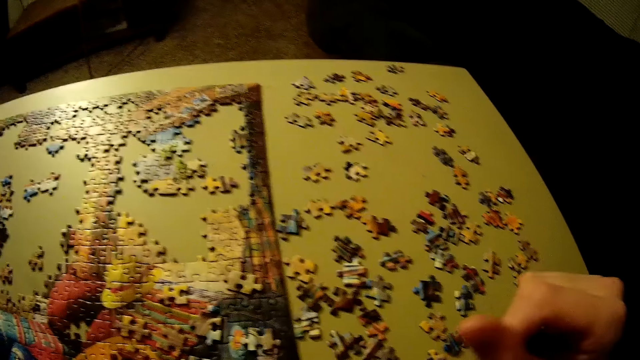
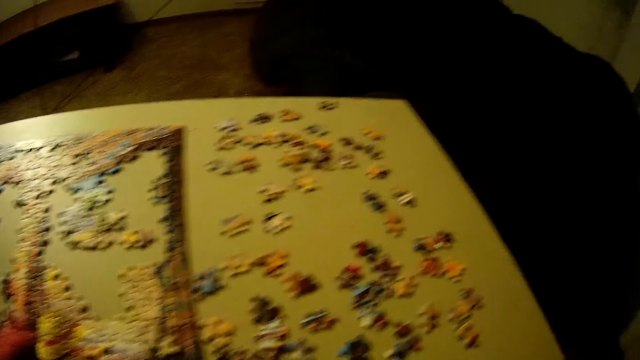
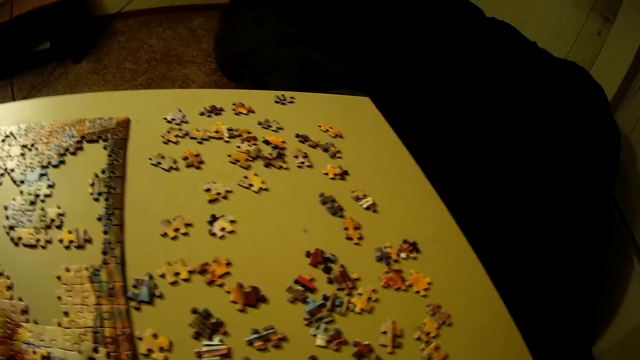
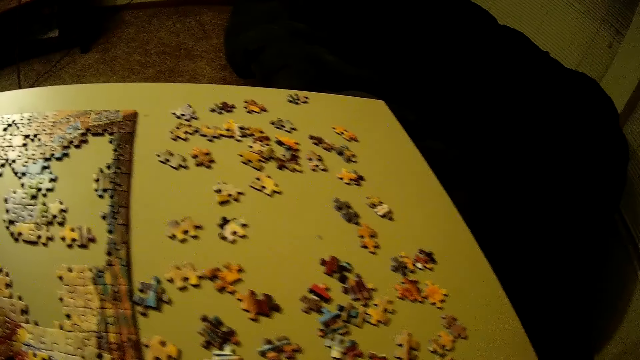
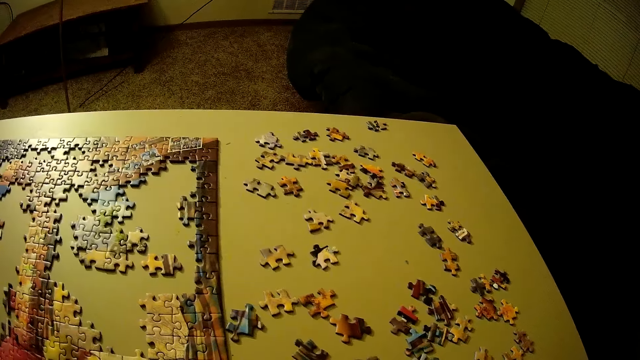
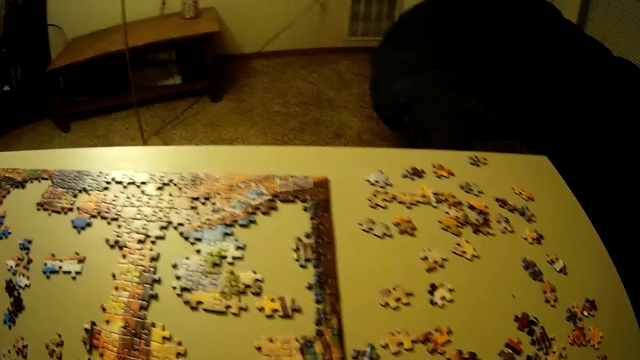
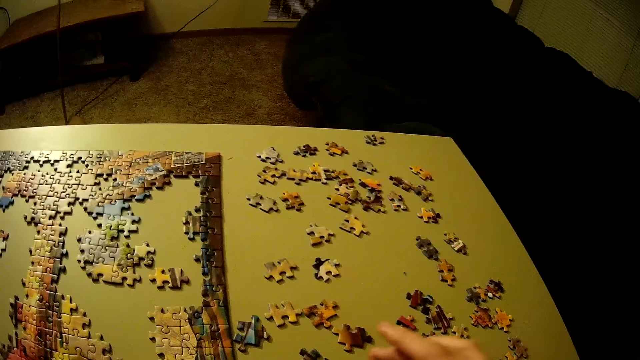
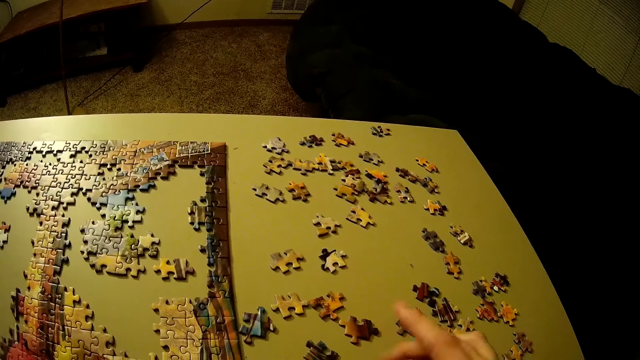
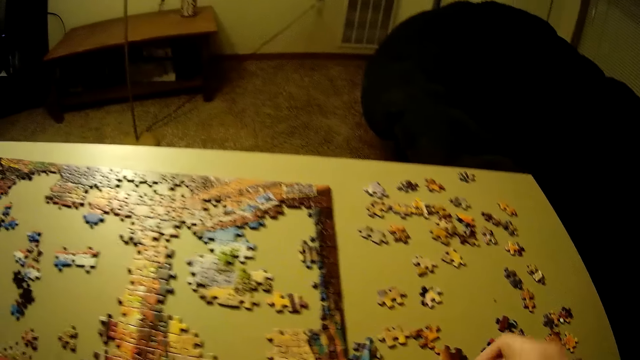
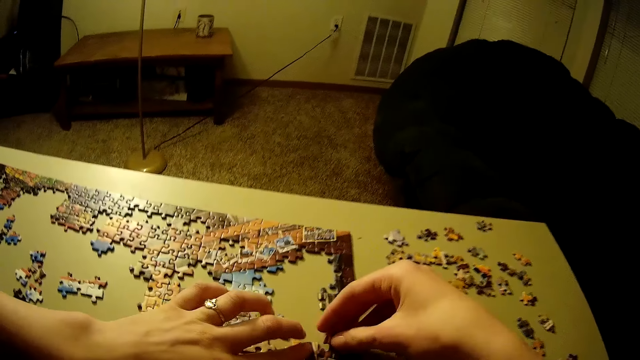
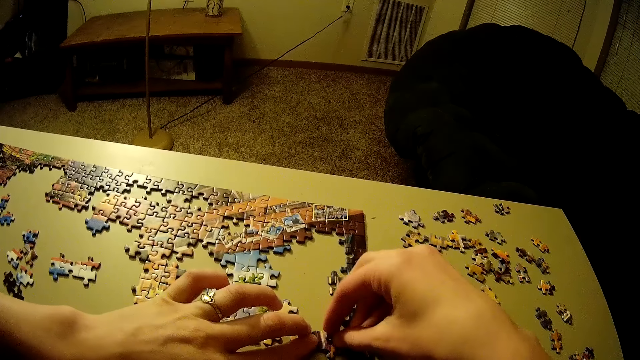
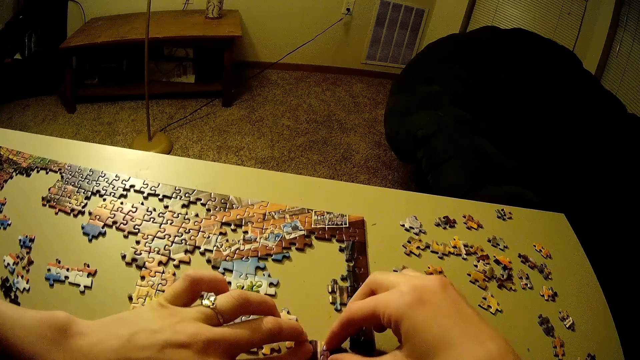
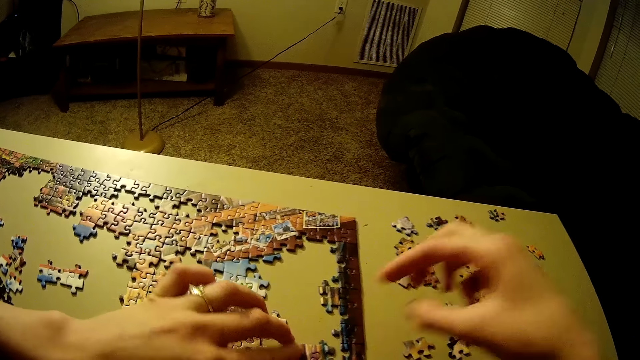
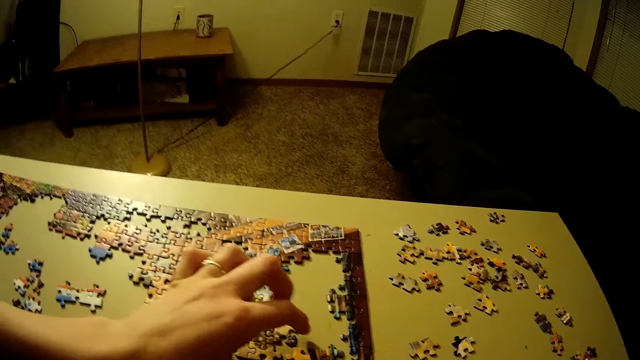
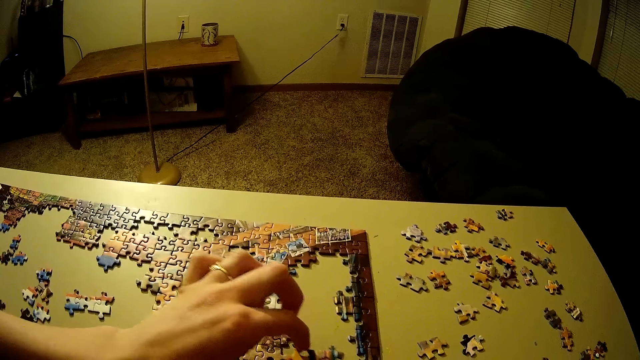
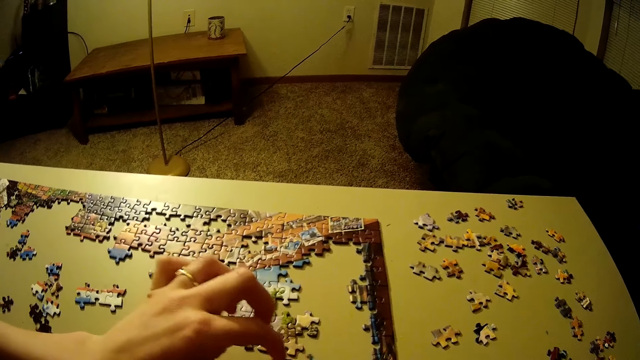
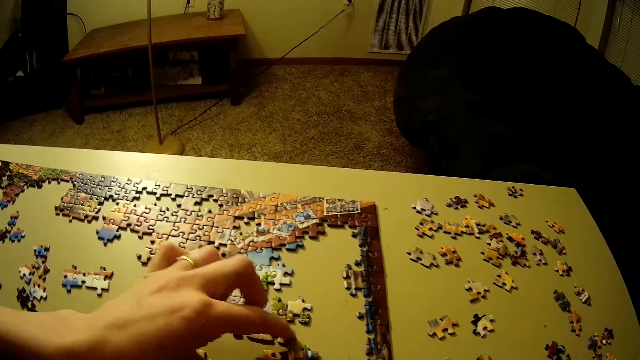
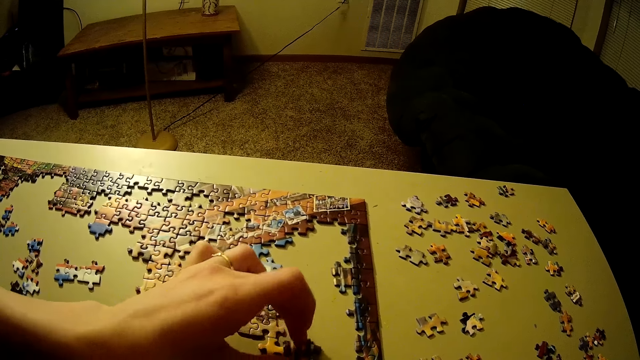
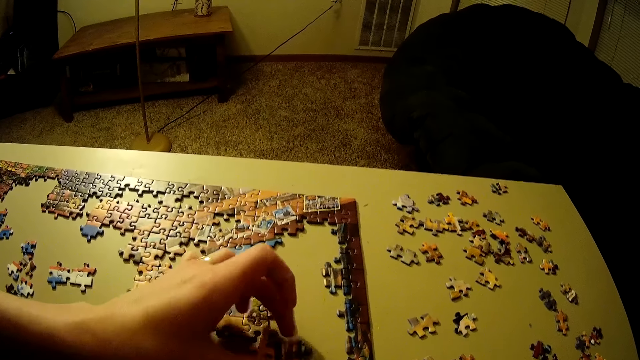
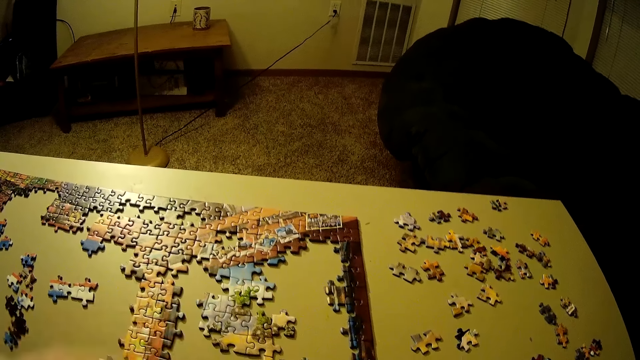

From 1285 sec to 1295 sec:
The camera wearer picks up another piece of puzzle on the table. They place the piece of the puzzle on the table. They move the puzzle pieces.

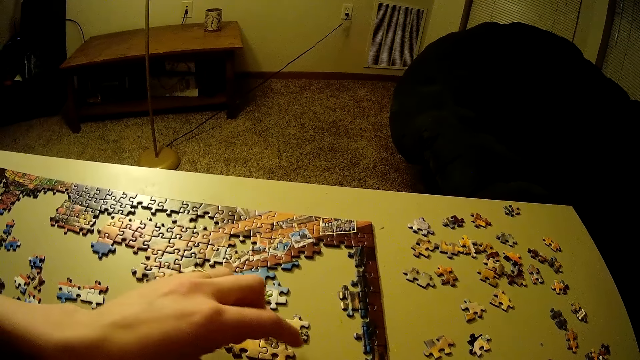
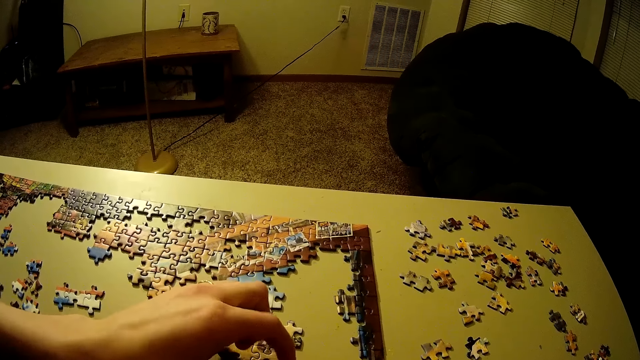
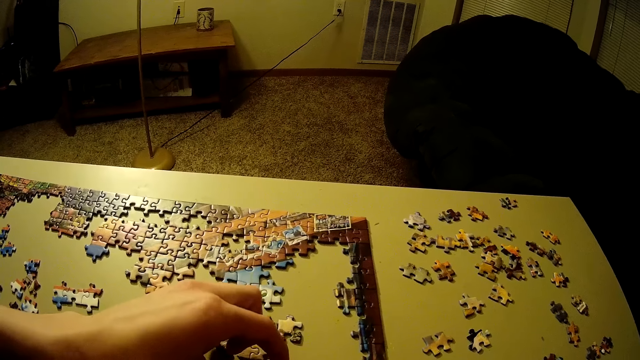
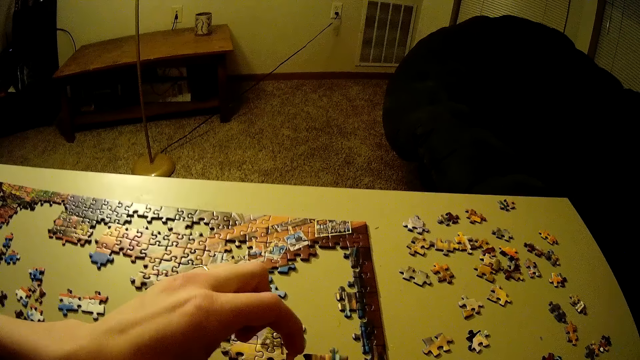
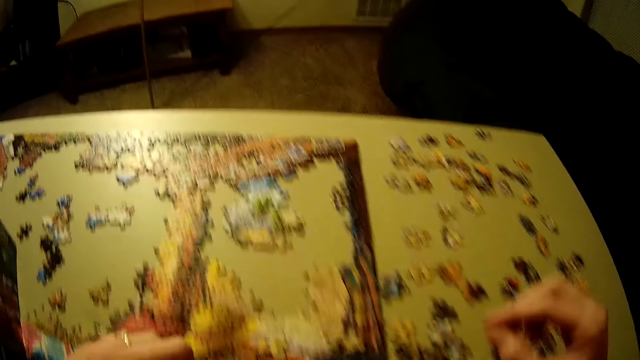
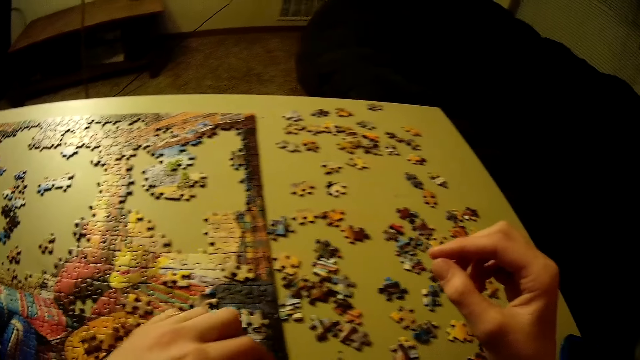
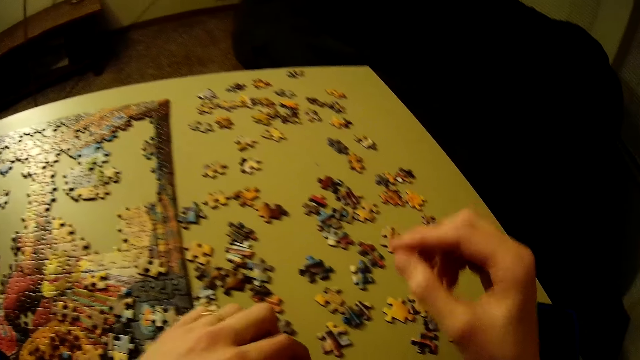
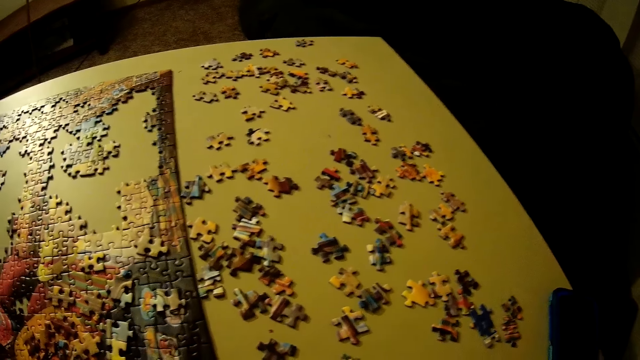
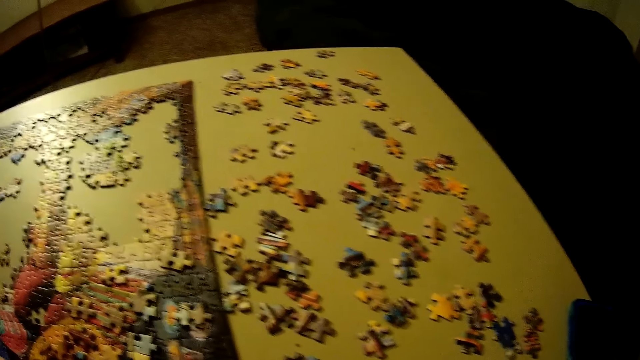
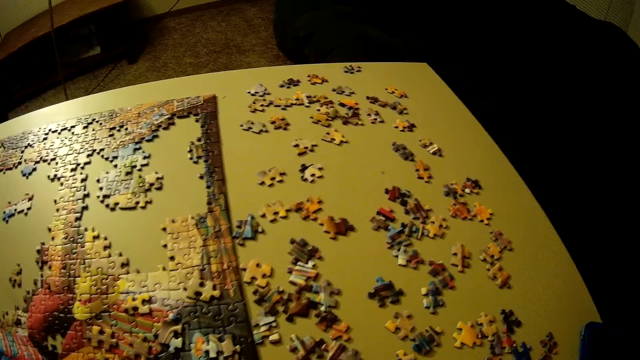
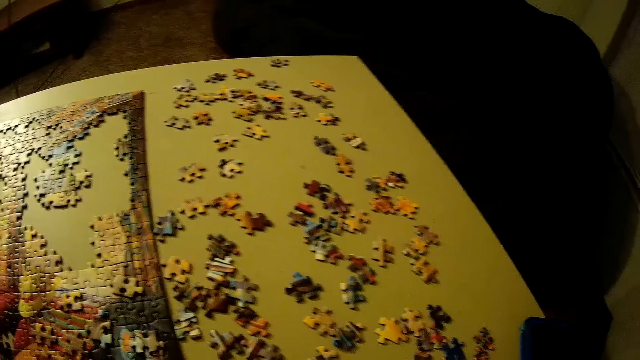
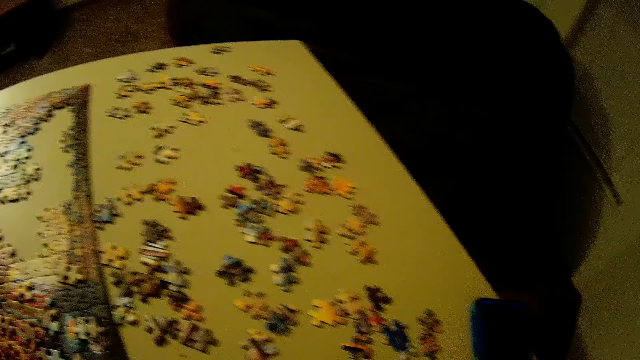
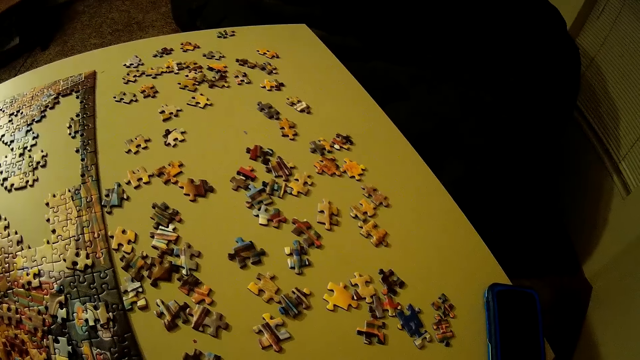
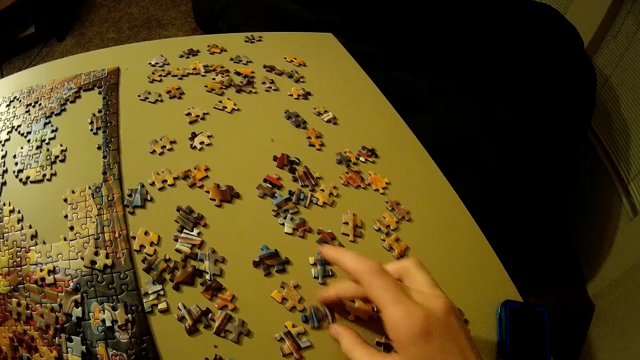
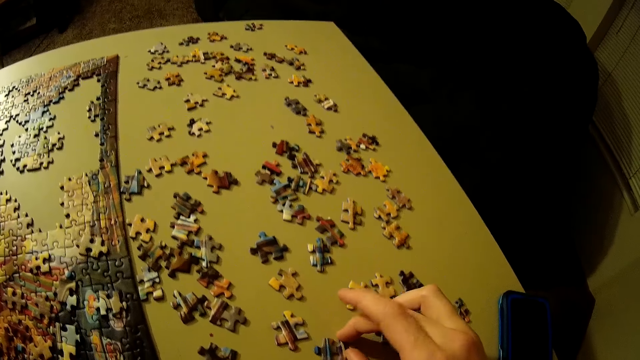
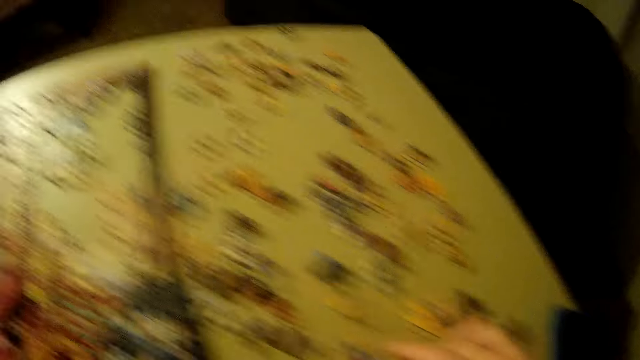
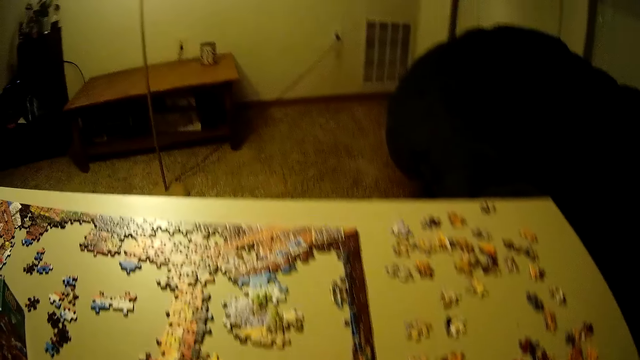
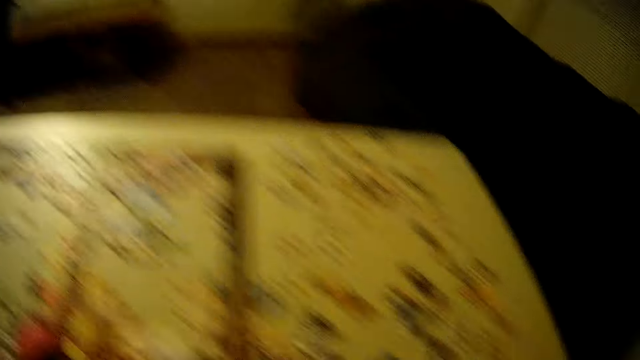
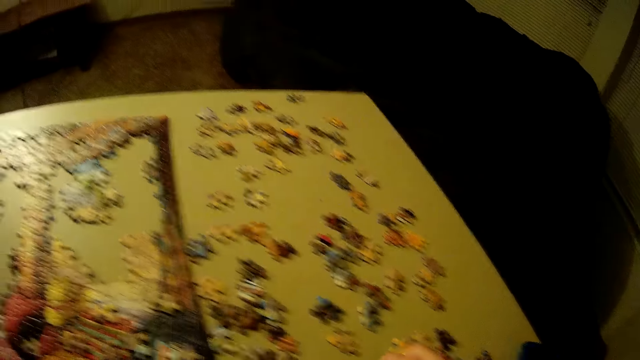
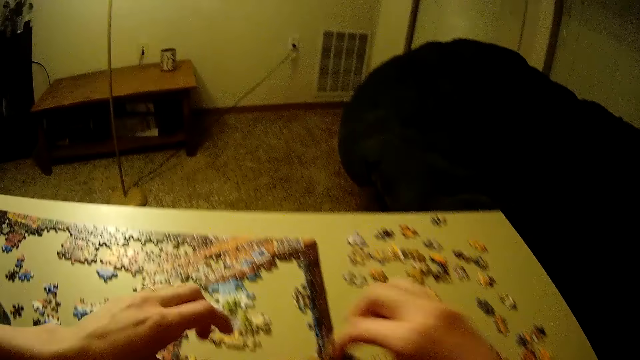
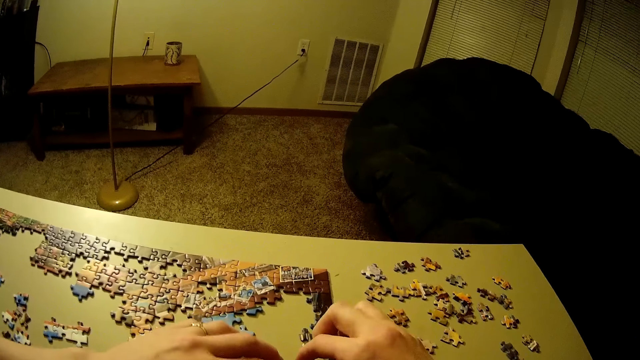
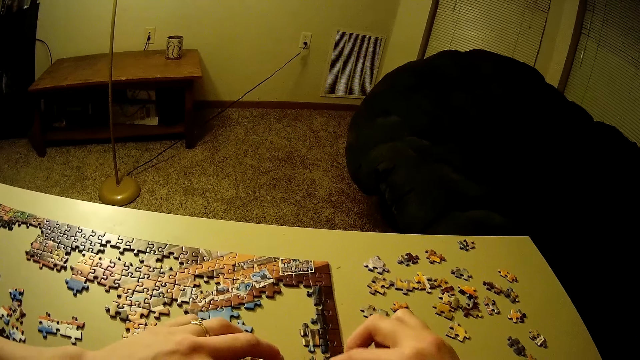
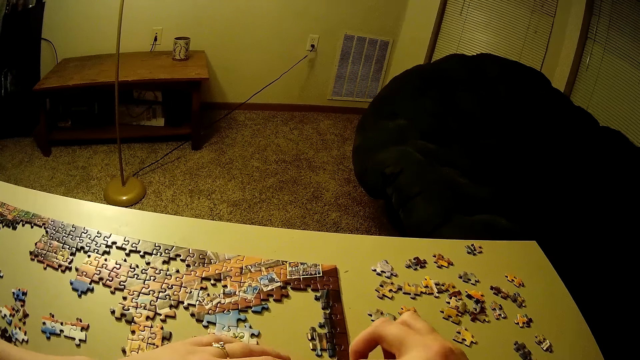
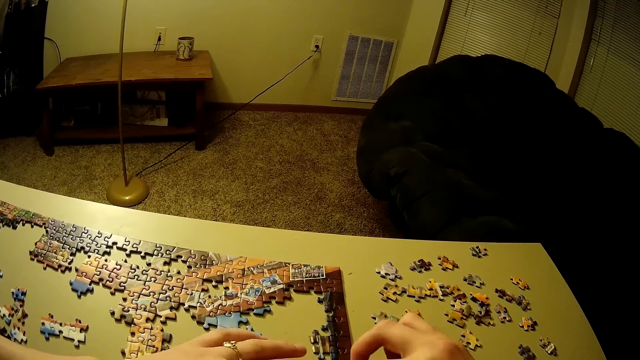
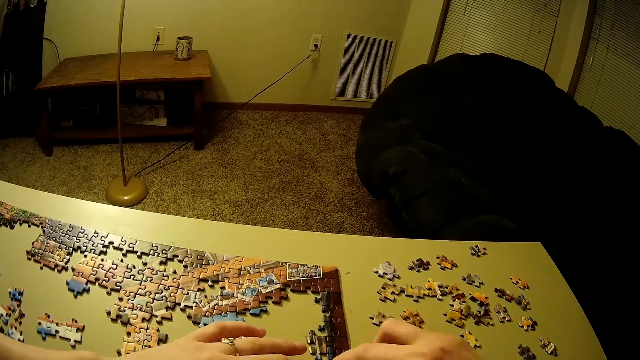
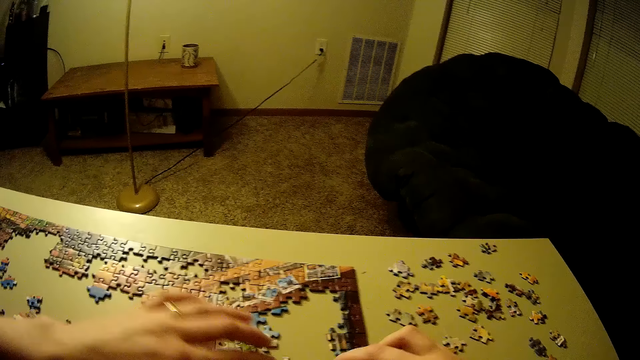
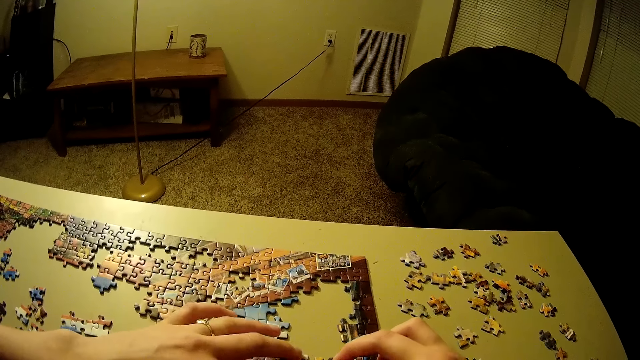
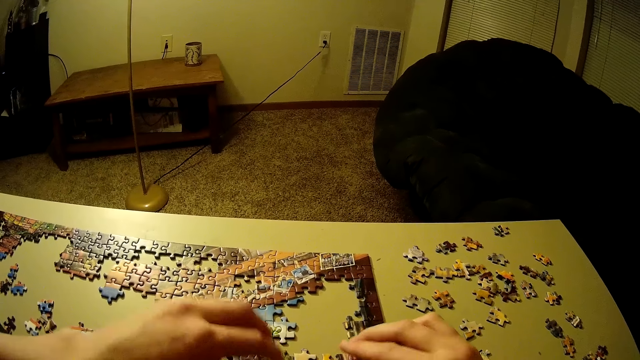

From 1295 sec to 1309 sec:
The camera wearer moves the piece of the puzzle on the table. They look around. They pick up another piece of puzzle on the table. They place the piece of the puzzle on the table. They move the puzzle pieces.
